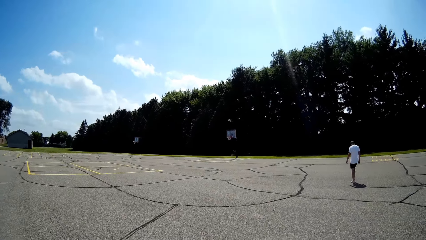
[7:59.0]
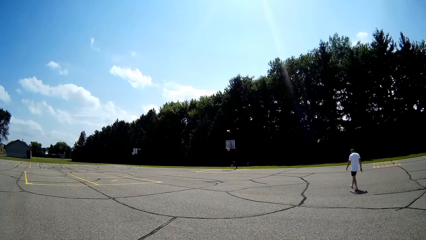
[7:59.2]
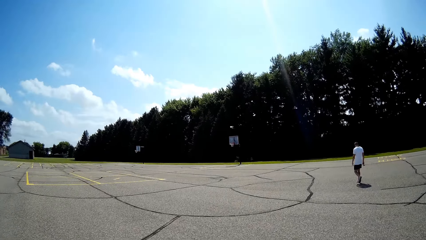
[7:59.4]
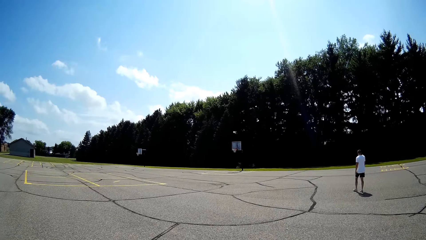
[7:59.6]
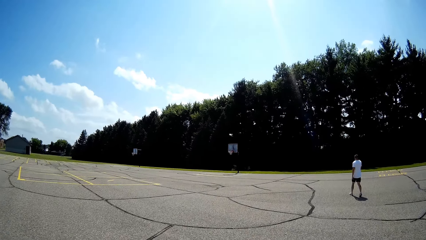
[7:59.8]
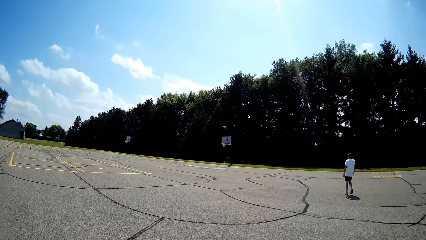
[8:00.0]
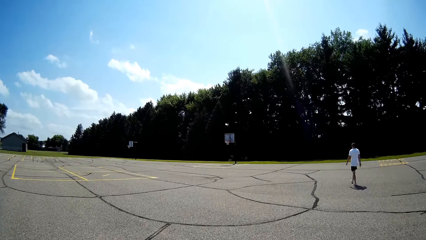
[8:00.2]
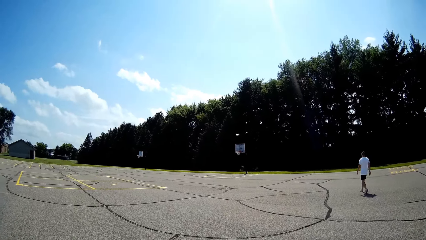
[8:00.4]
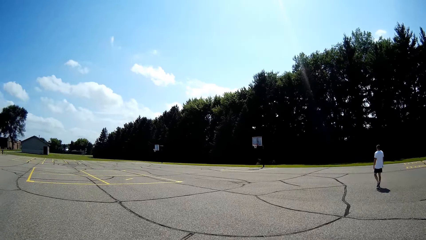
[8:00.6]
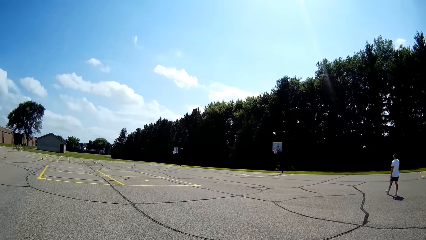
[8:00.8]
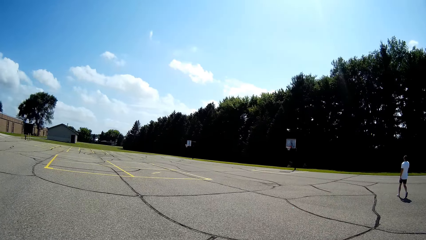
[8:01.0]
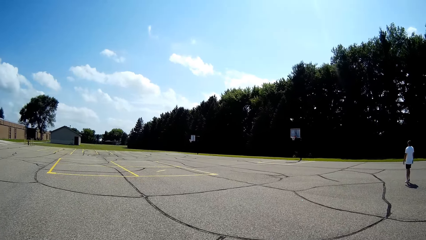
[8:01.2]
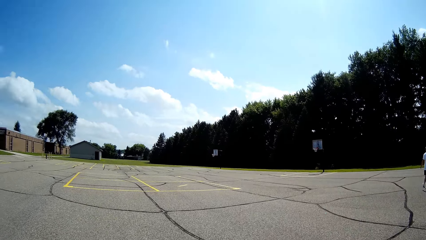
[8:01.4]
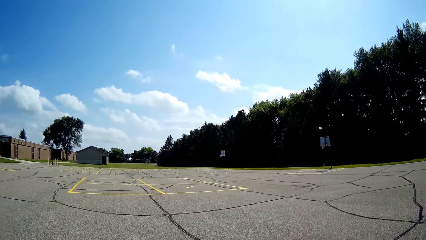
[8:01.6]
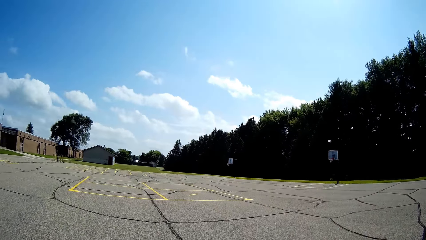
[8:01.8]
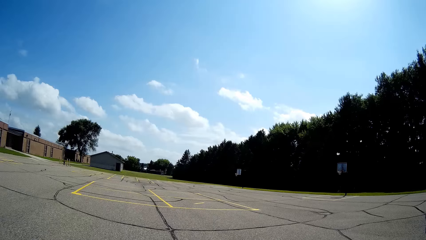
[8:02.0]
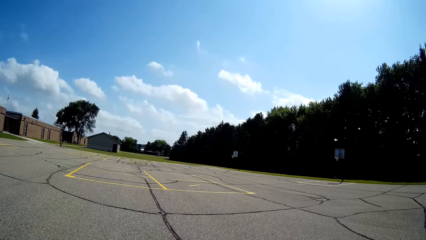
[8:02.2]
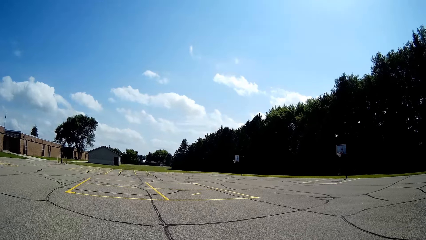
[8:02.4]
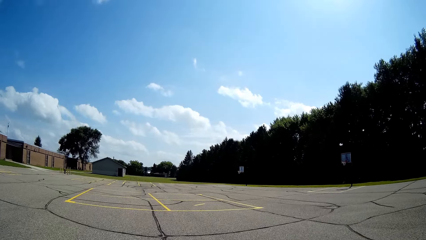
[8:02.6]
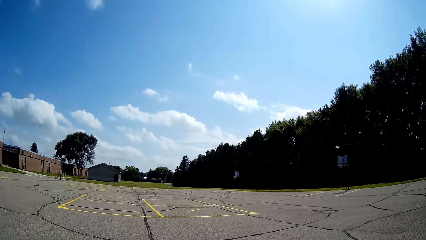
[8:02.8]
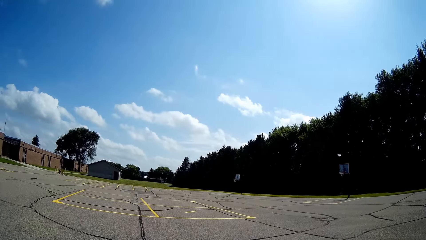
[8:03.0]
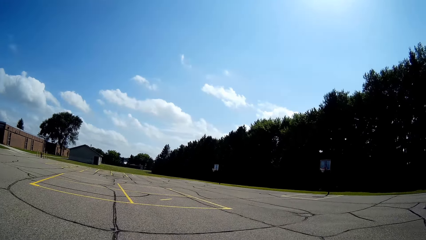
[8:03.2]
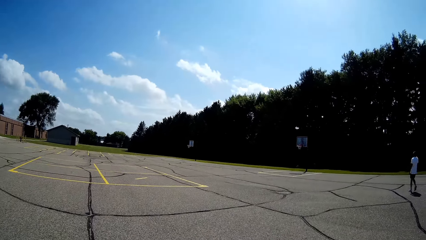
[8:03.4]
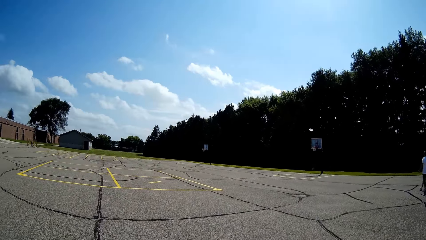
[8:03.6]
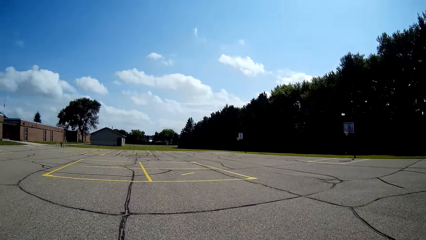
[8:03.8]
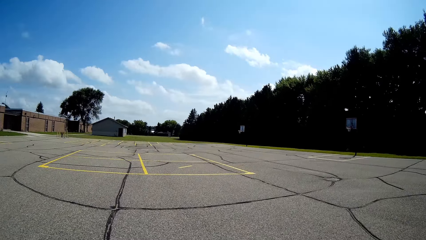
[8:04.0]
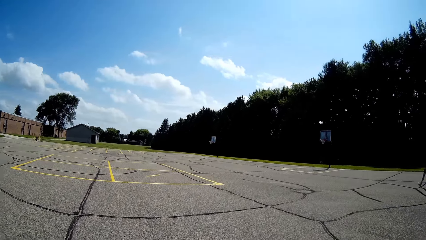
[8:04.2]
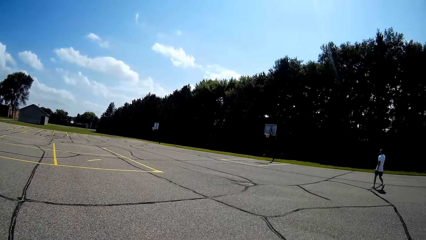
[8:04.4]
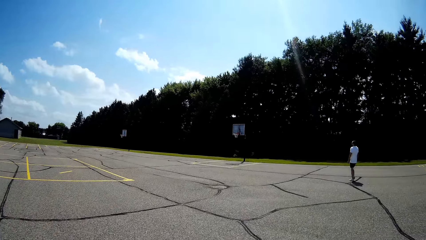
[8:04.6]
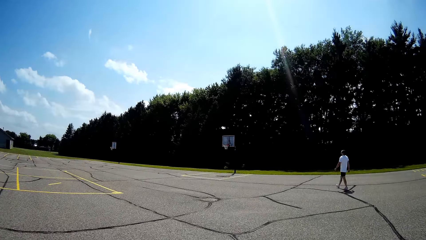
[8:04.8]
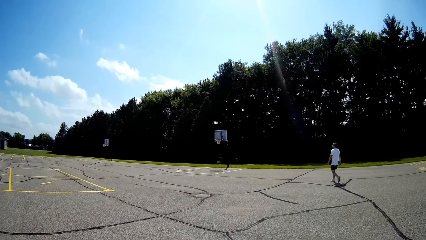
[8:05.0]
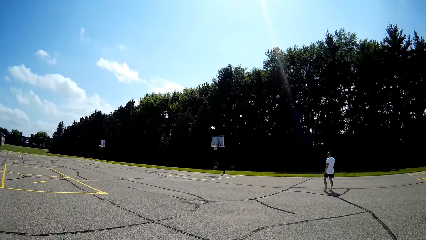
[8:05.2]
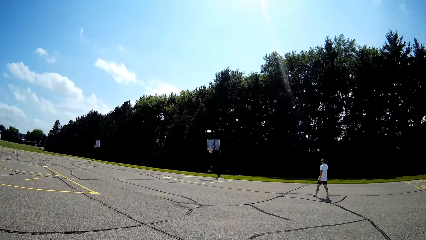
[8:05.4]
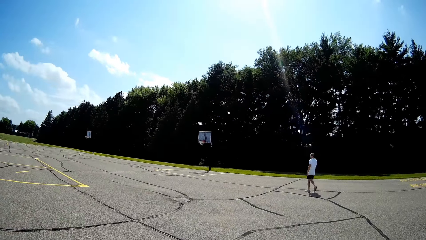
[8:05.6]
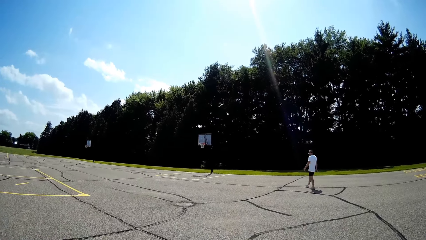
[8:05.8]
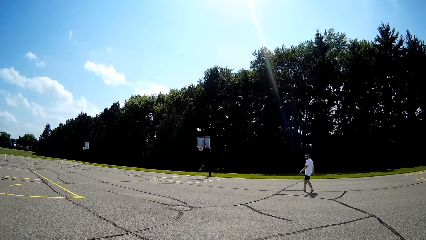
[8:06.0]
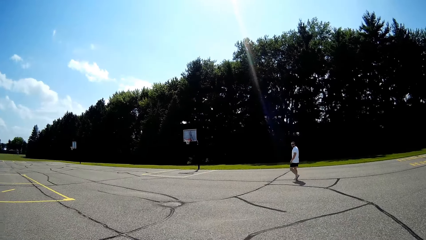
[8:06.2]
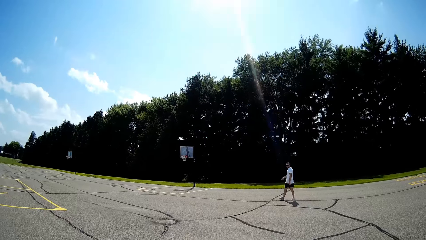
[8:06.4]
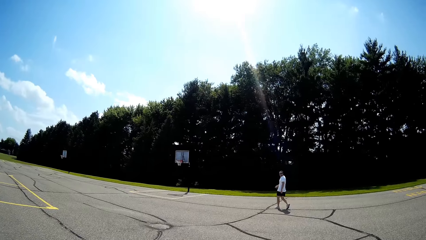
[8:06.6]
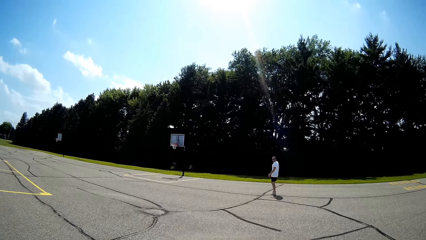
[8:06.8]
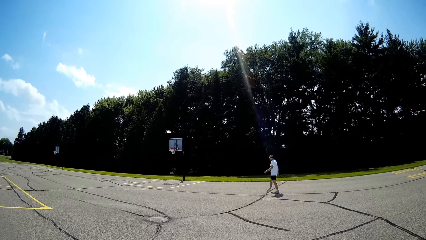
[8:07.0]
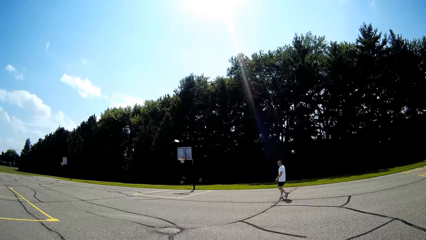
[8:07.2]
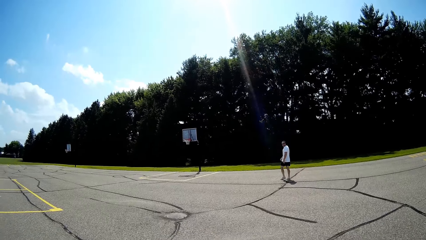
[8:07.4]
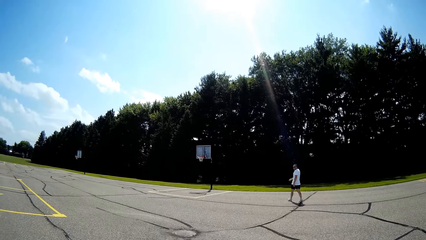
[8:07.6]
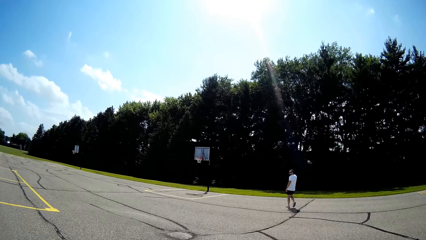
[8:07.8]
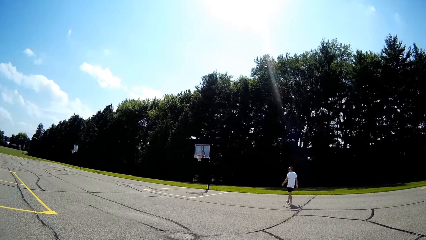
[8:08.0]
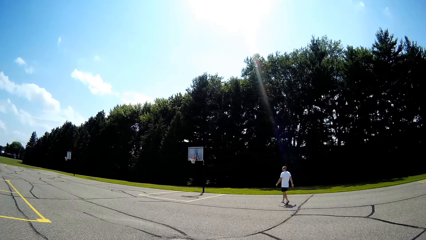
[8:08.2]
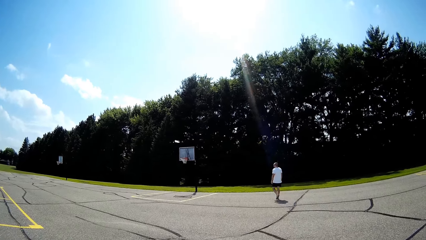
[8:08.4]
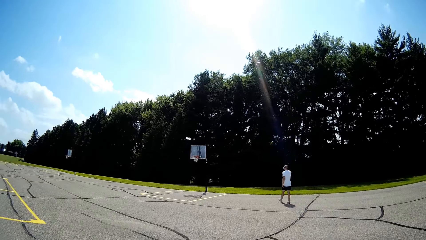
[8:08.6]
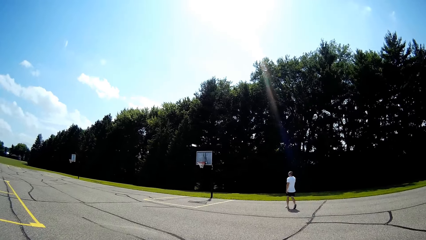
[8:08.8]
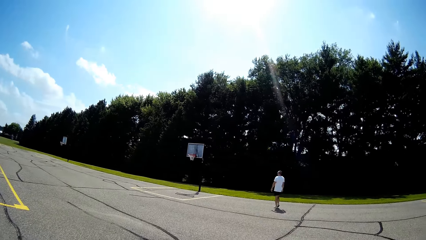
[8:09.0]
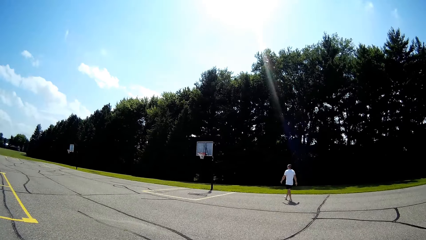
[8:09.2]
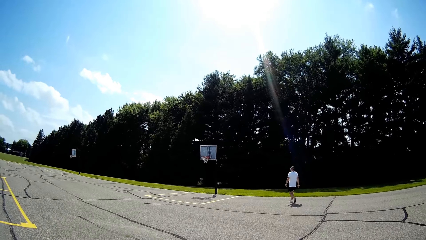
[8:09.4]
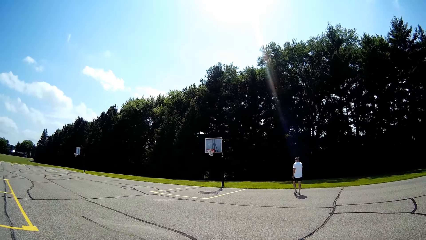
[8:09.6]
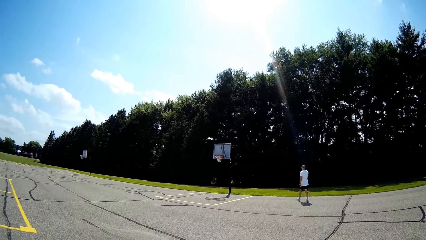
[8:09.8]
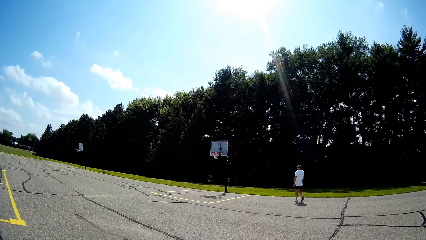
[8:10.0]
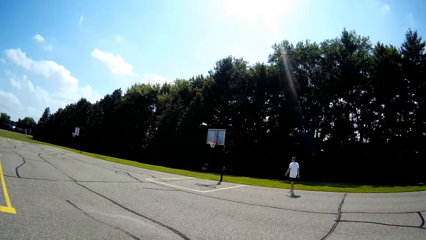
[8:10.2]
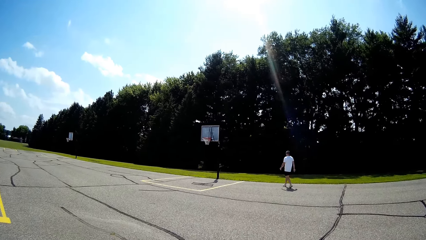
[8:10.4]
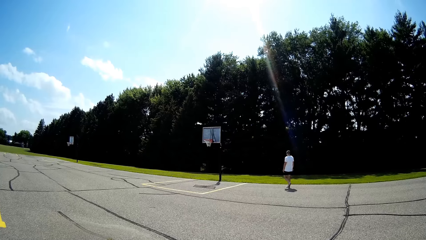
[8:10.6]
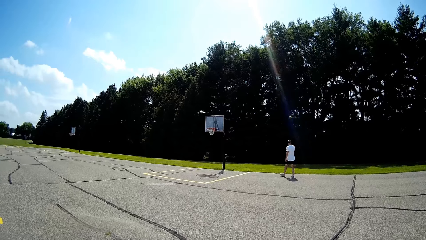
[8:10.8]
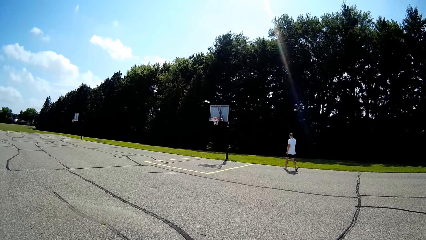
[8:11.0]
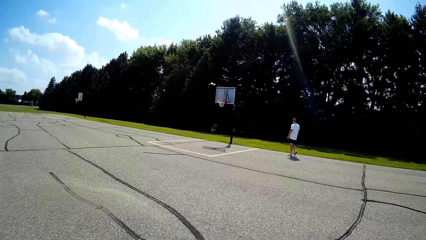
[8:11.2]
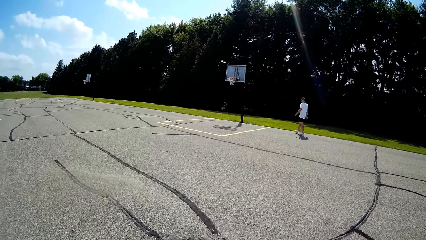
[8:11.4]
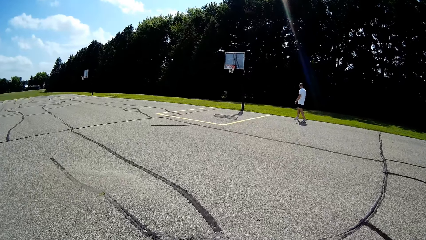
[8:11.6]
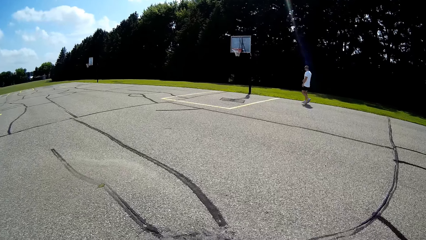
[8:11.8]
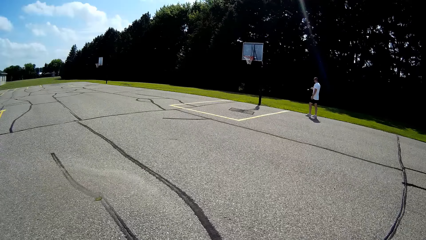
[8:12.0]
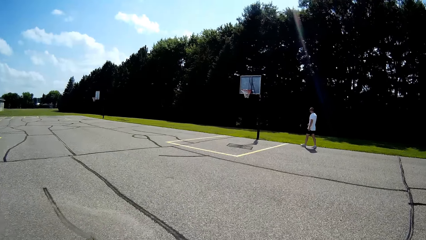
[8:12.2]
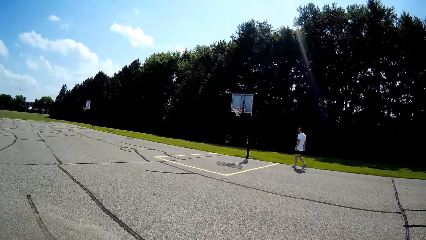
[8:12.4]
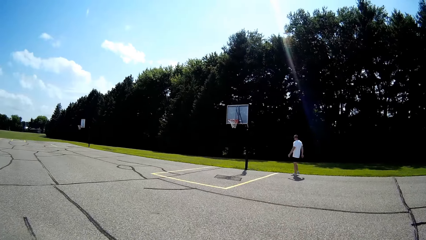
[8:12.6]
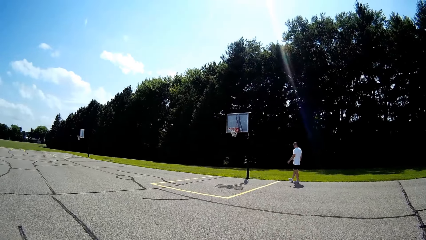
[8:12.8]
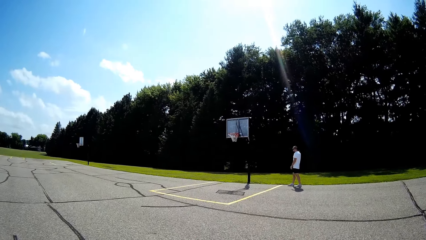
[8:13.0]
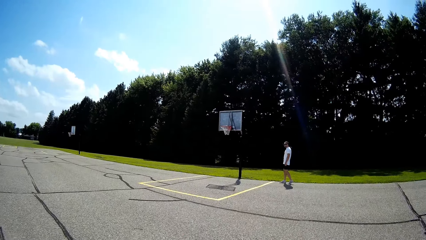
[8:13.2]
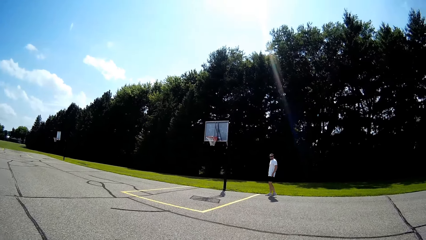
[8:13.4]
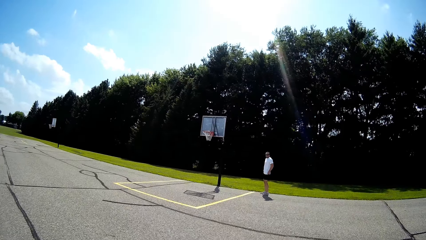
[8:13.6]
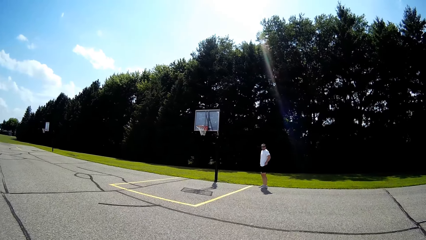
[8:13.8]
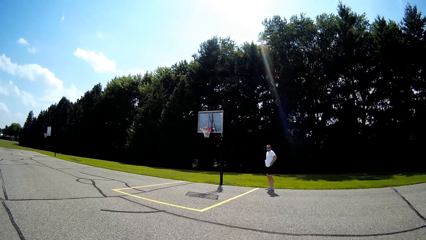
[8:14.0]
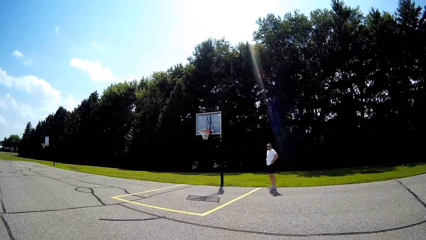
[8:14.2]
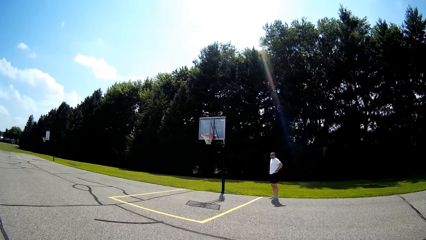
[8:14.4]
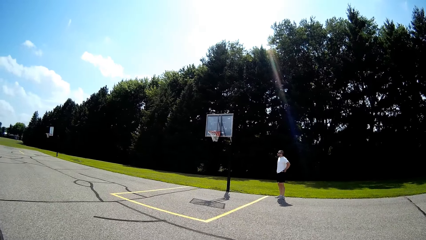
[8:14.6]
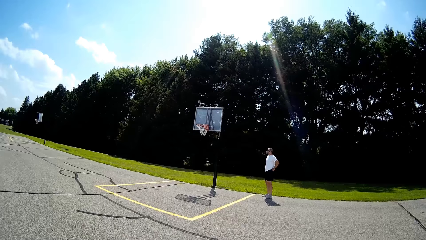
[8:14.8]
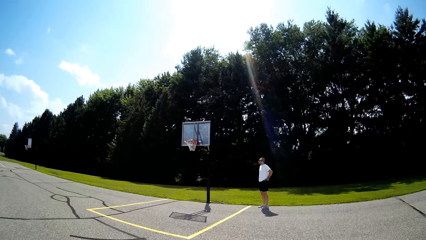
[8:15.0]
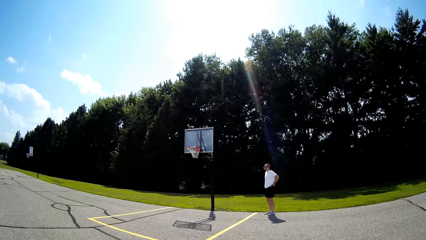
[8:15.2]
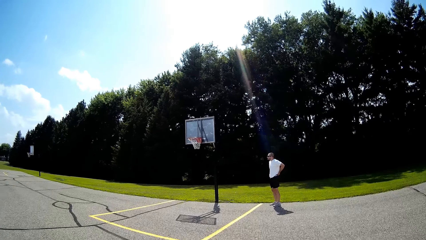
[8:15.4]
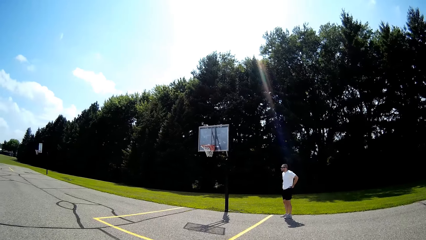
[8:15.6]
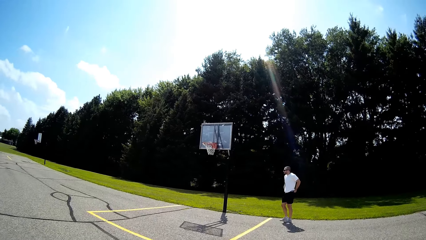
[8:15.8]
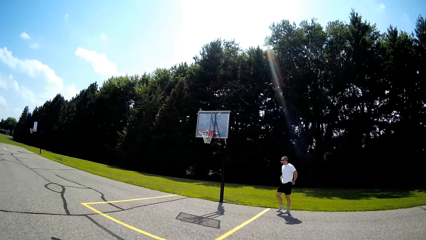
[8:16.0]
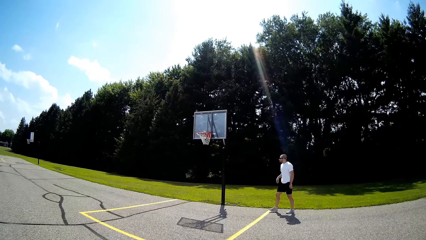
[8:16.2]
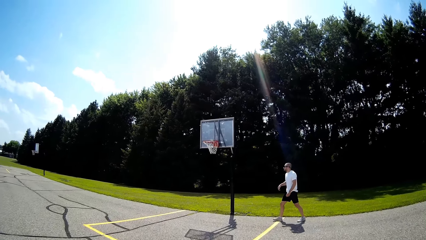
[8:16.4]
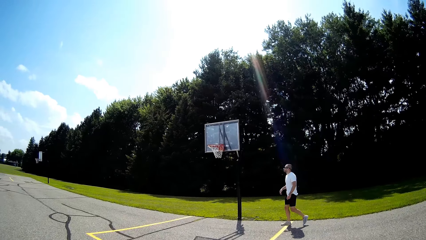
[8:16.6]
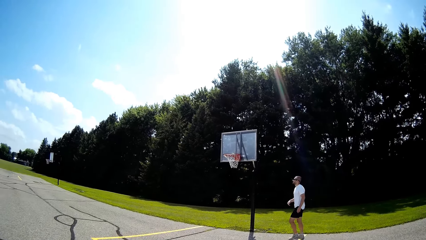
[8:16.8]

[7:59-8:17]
The camera wearer converses with a man. The man looks at the basketball ring.
